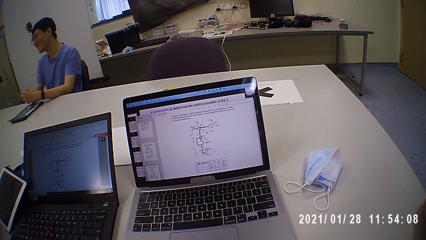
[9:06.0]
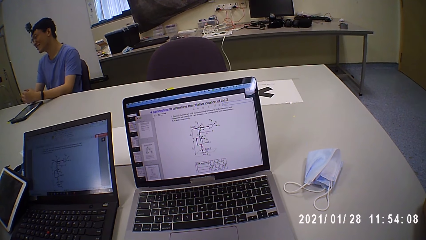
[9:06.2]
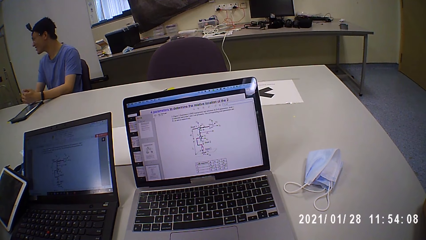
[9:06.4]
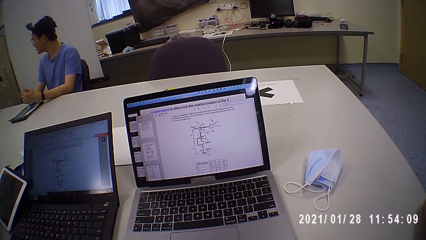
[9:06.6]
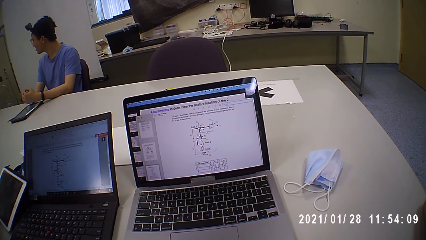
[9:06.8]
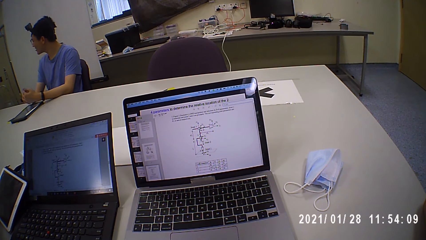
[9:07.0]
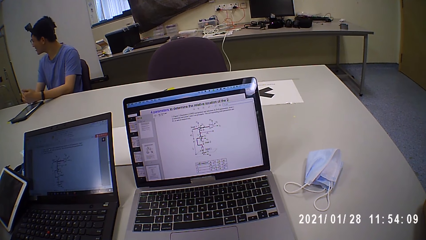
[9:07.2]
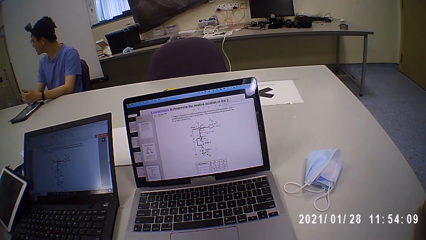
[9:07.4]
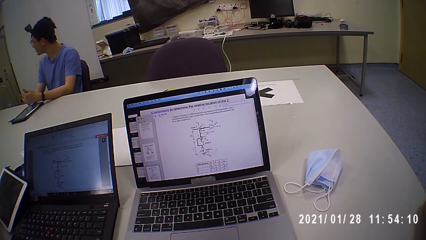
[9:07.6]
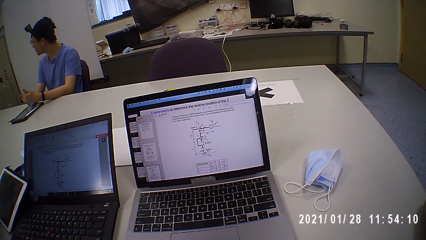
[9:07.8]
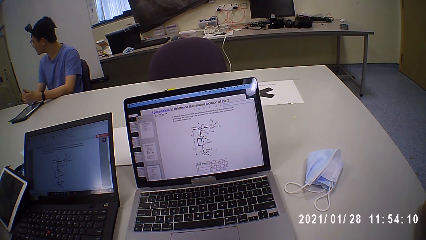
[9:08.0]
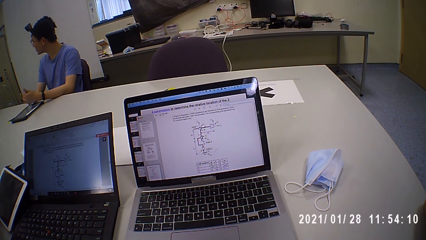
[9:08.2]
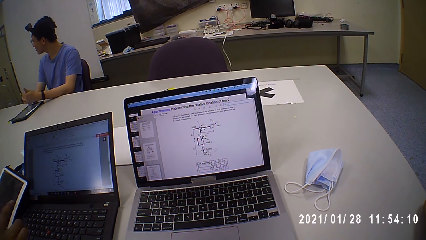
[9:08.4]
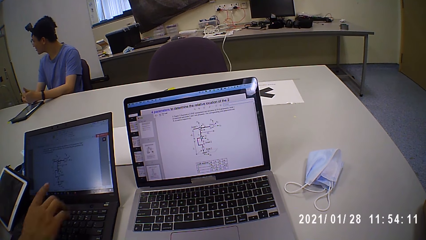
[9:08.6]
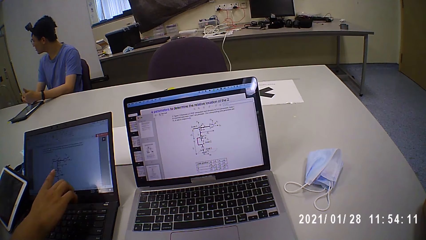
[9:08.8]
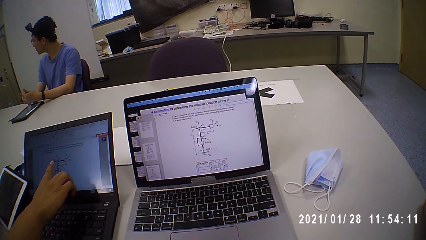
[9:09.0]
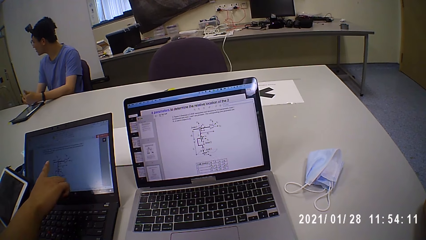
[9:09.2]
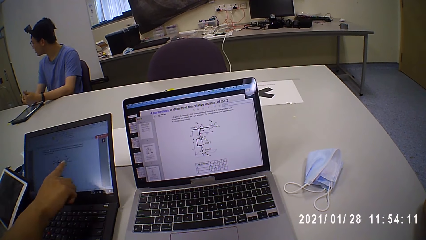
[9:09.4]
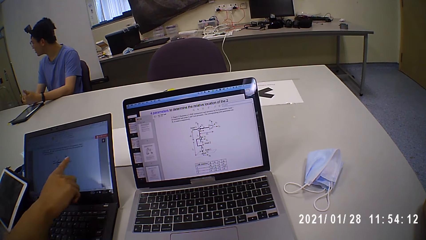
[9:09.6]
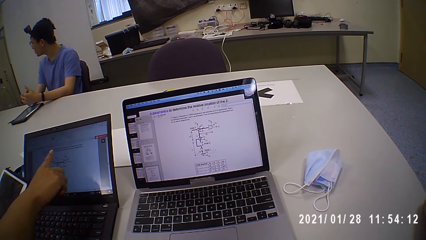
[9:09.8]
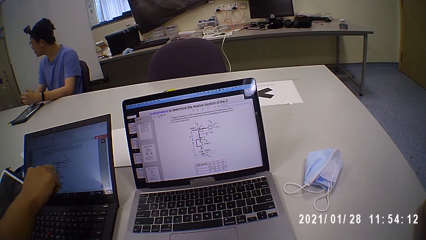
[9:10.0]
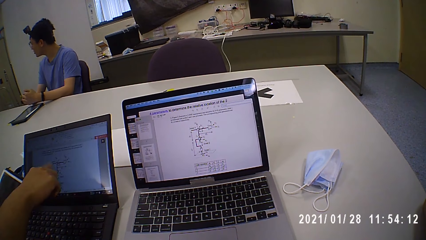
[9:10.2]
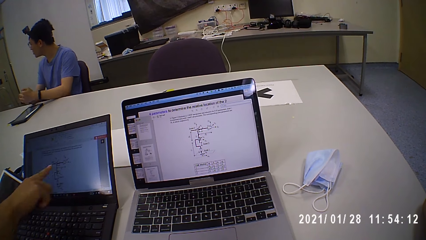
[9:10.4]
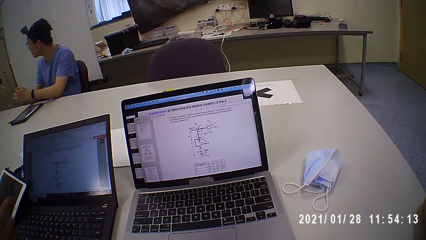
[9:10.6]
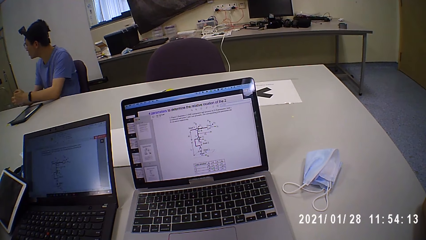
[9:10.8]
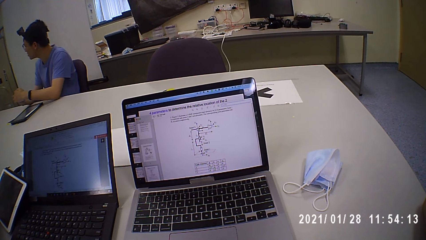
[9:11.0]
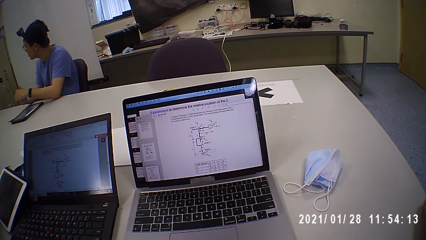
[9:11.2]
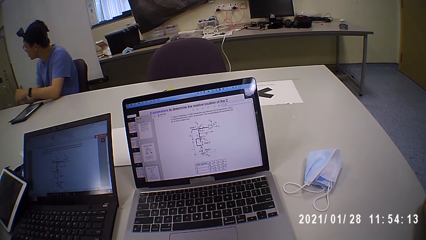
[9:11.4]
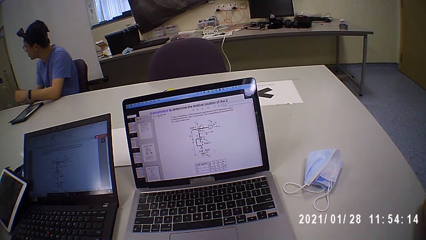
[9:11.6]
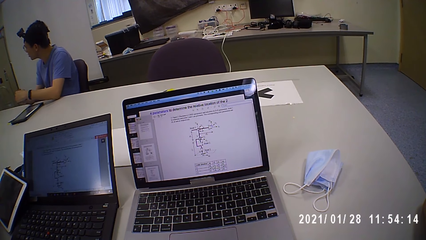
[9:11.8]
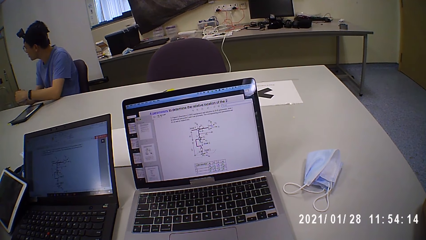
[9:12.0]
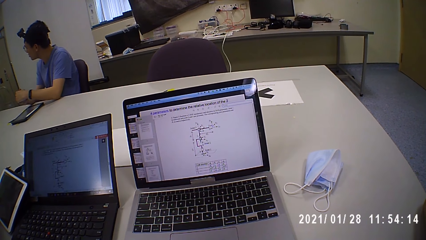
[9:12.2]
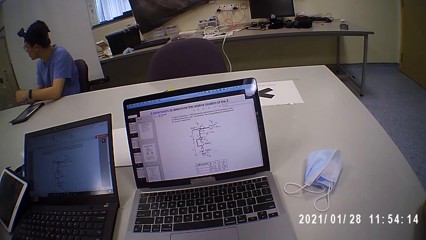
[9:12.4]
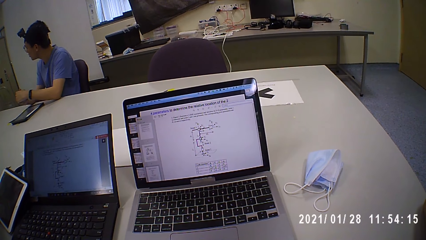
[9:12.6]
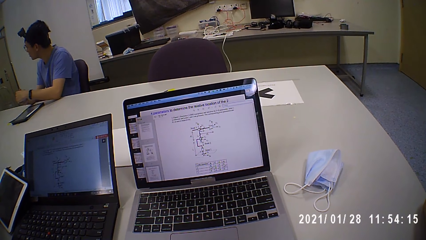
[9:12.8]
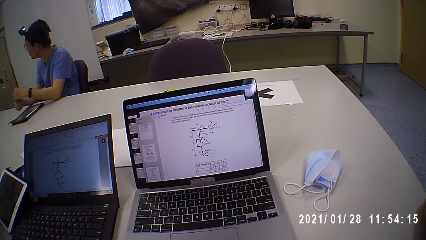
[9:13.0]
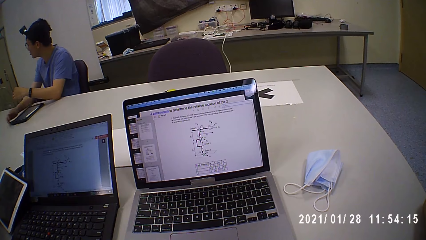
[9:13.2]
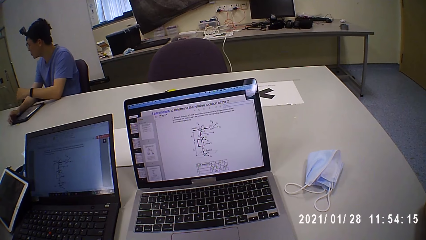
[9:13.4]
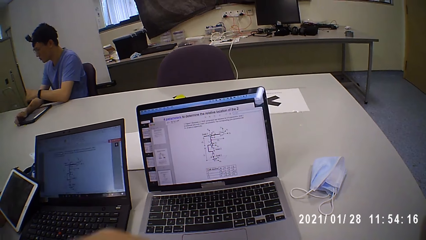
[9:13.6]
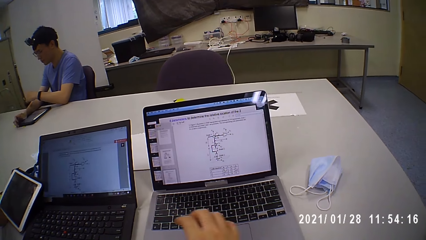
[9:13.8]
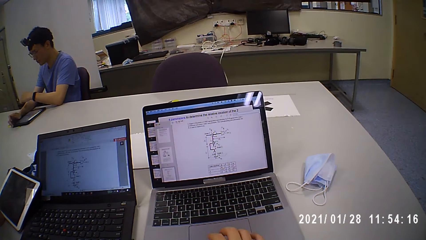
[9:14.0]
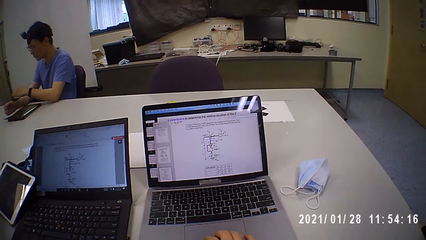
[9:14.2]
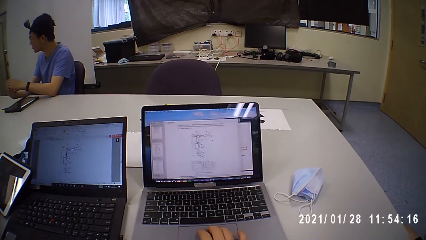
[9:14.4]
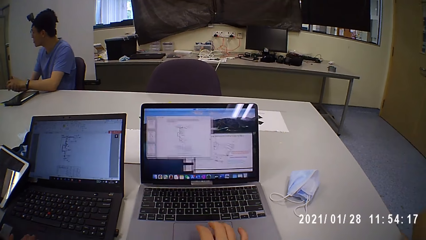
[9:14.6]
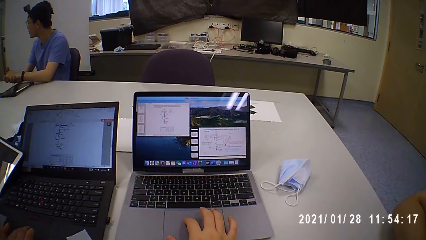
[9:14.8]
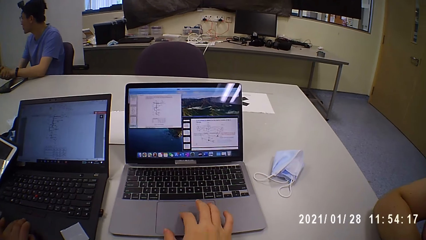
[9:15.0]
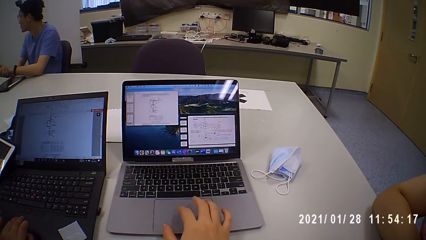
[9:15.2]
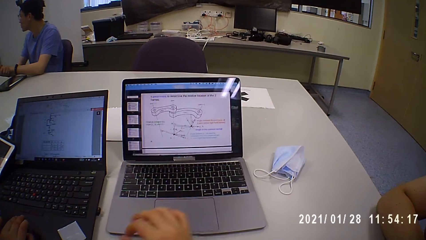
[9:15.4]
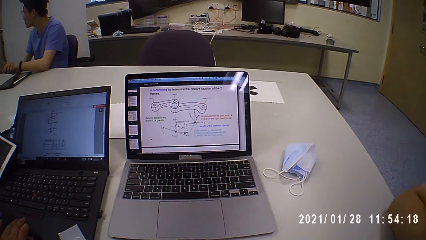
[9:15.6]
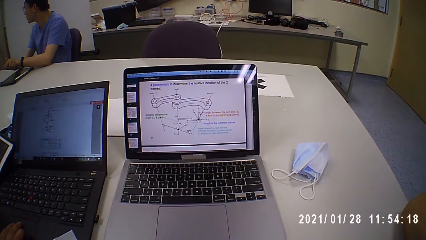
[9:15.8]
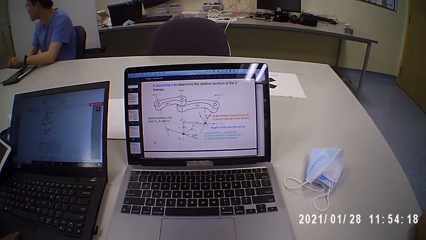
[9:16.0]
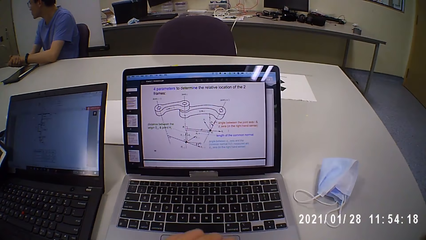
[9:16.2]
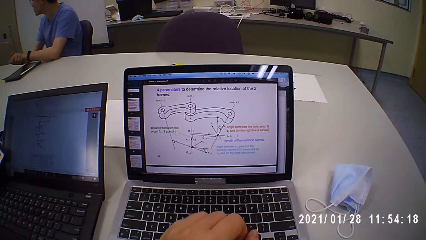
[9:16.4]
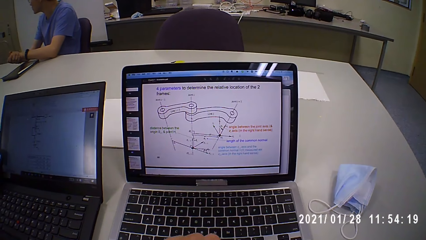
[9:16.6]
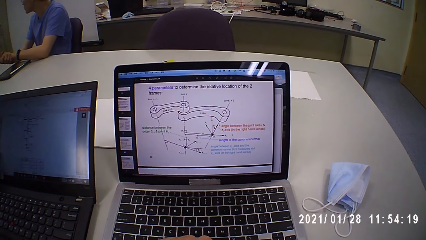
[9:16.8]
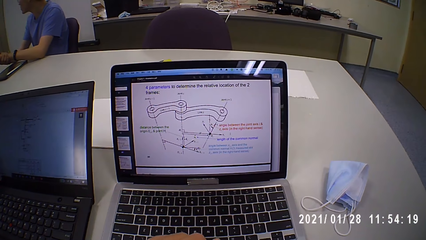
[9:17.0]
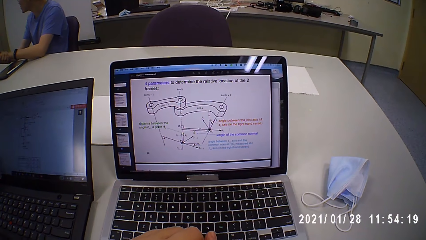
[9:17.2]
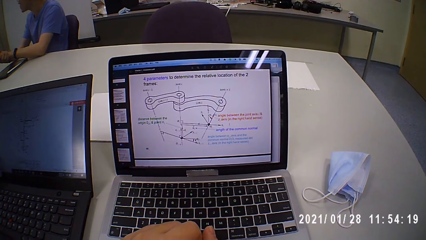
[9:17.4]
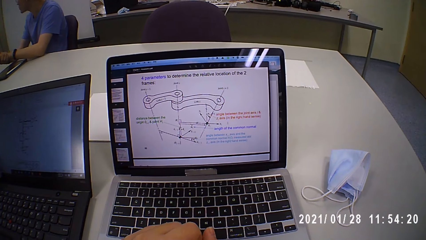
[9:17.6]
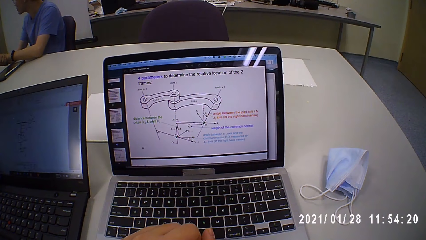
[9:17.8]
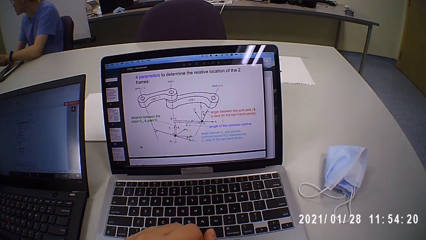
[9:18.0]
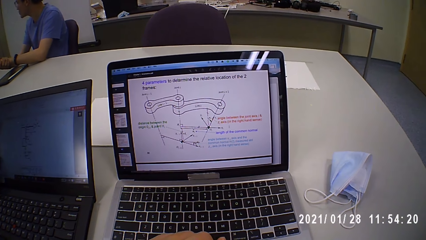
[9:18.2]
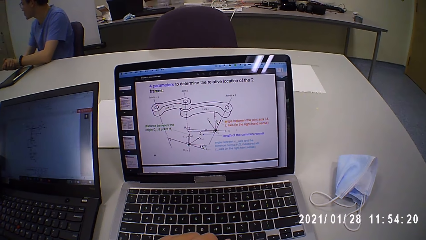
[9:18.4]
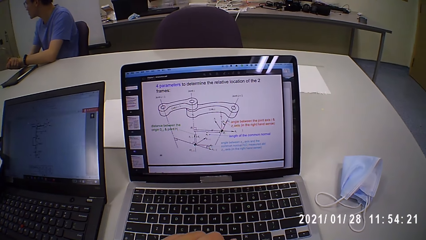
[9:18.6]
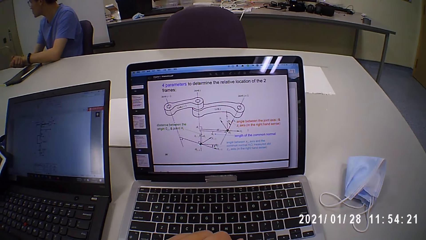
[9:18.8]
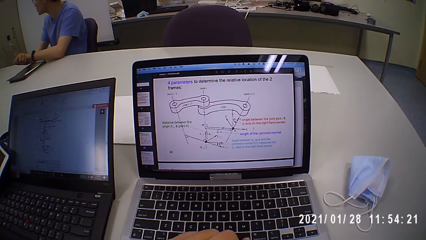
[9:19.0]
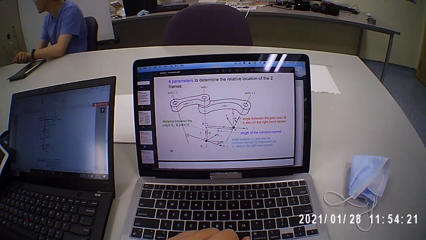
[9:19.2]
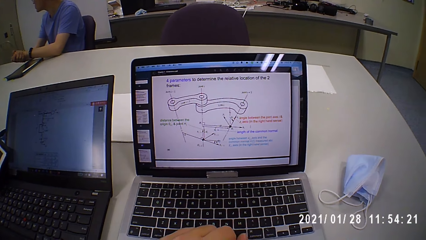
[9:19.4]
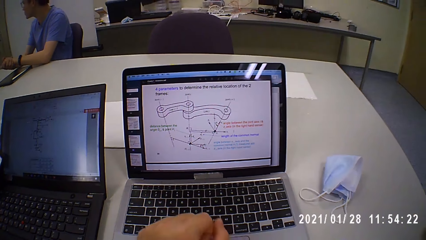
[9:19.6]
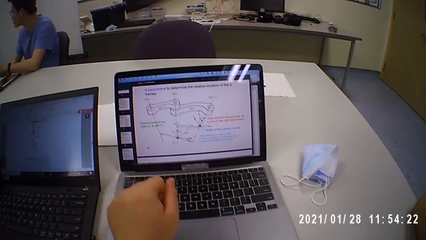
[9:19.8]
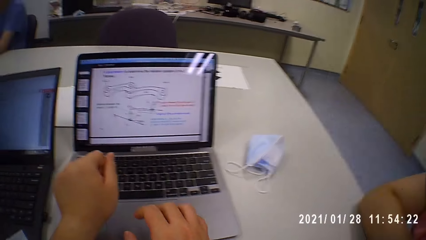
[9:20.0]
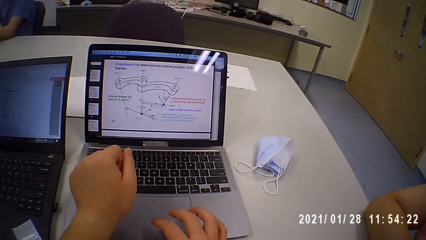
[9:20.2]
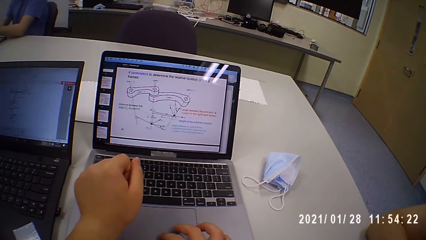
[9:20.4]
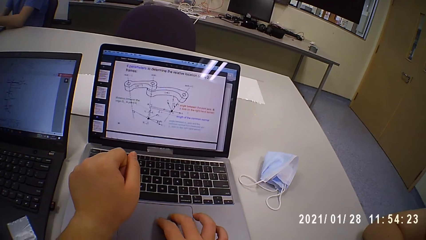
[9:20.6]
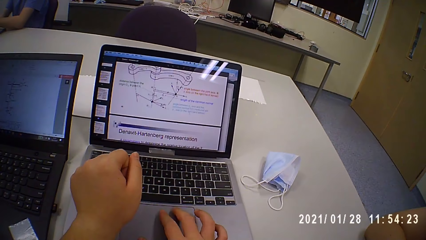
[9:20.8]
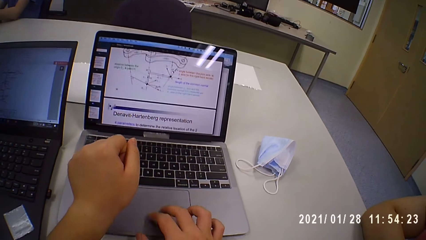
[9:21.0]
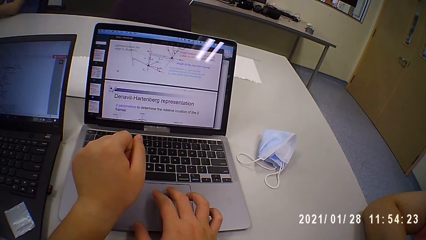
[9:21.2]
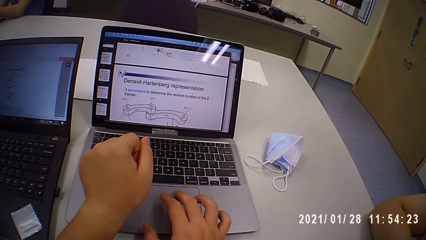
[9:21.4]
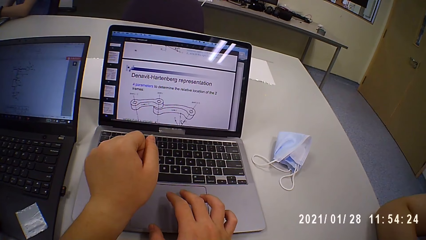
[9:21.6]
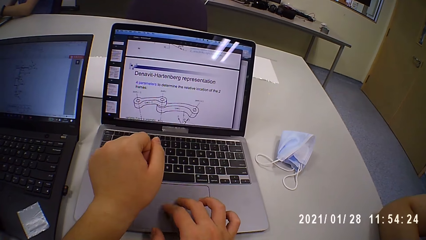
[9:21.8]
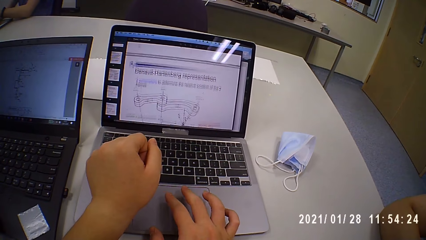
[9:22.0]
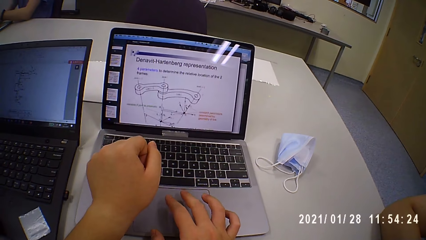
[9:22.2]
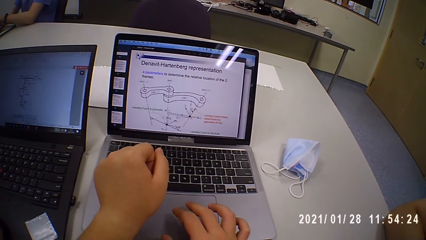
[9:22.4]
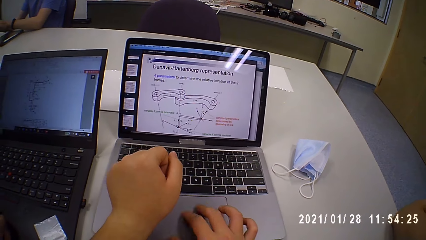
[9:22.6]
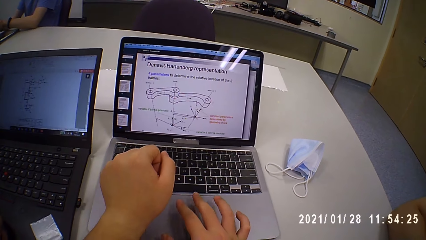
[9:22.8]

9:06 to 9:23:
The camera wearer looks at the laptop and talks to a man. The man talks to the camera wearer and points at the laptop. The camera wearer looks at the laptop and touches the laptop touchpad. She scrolls the laptop. She moves closer to the laptop. She touches the laptop on the table with her left hand. She rests her hand near the laptop. She operates the laptop on the table with her right hand. She scrolls on the laptop.
